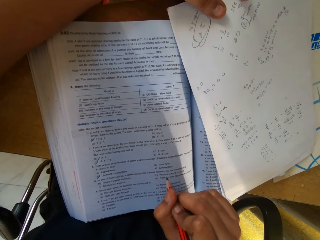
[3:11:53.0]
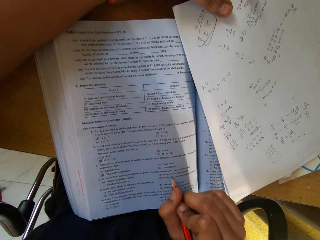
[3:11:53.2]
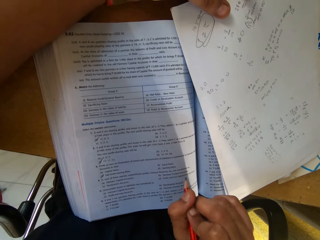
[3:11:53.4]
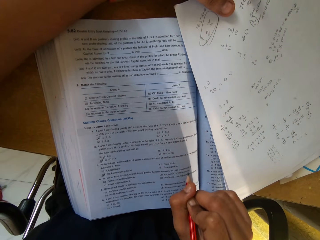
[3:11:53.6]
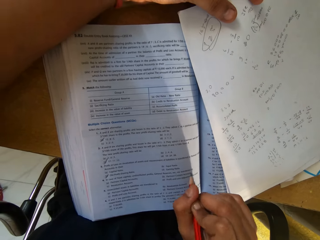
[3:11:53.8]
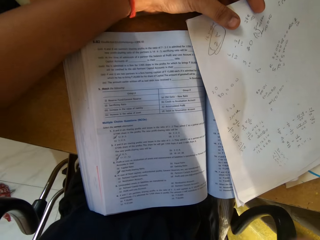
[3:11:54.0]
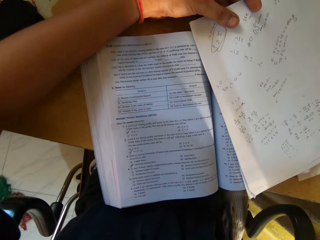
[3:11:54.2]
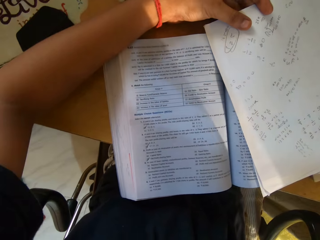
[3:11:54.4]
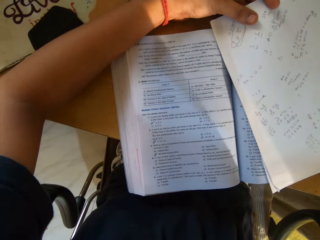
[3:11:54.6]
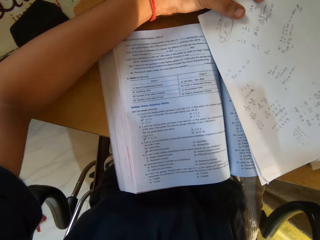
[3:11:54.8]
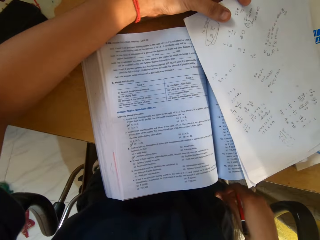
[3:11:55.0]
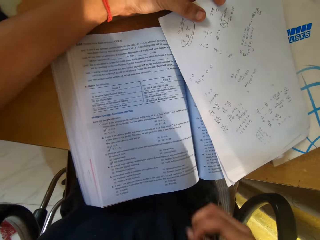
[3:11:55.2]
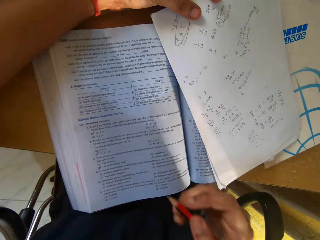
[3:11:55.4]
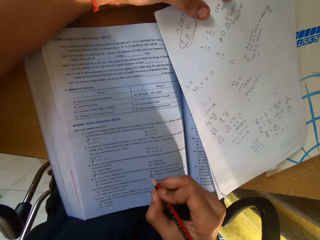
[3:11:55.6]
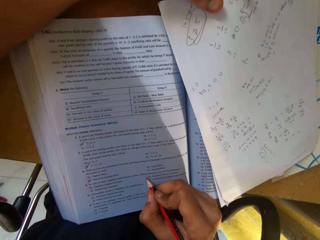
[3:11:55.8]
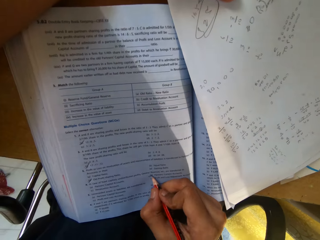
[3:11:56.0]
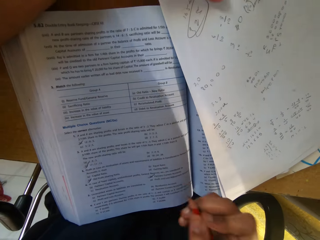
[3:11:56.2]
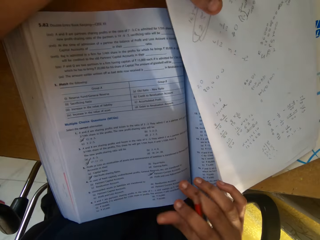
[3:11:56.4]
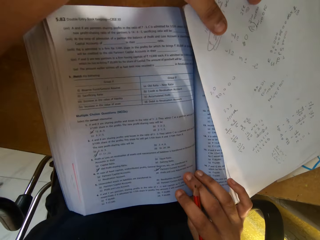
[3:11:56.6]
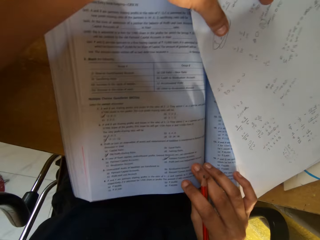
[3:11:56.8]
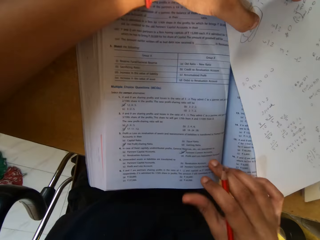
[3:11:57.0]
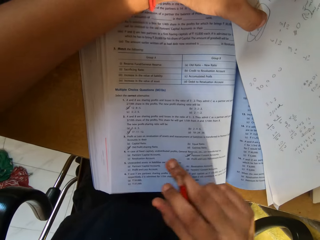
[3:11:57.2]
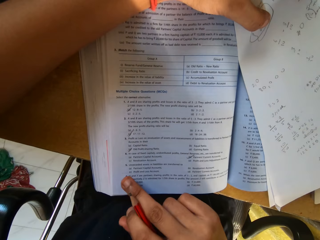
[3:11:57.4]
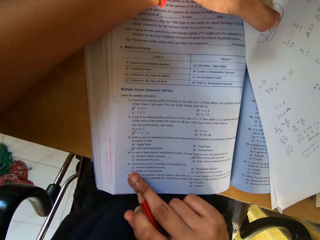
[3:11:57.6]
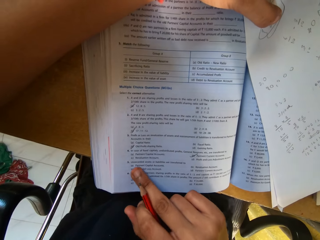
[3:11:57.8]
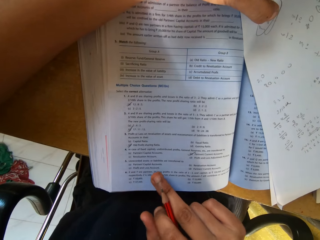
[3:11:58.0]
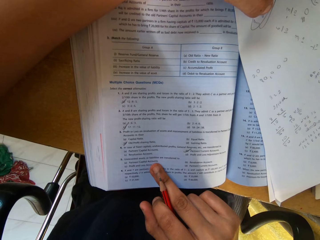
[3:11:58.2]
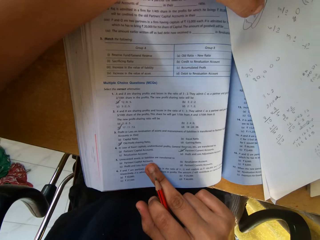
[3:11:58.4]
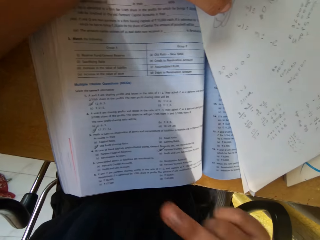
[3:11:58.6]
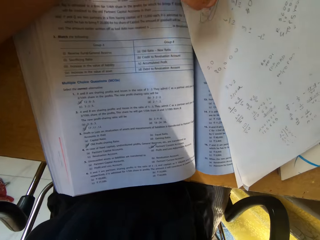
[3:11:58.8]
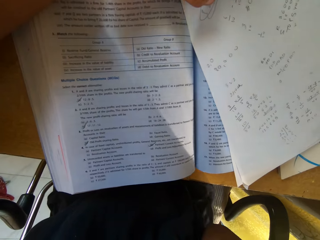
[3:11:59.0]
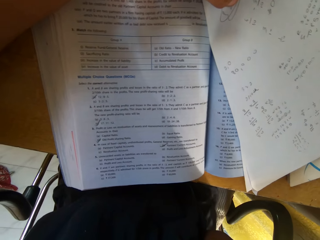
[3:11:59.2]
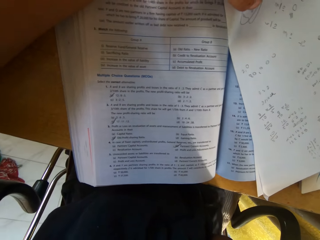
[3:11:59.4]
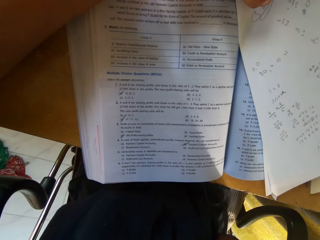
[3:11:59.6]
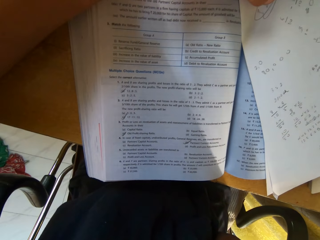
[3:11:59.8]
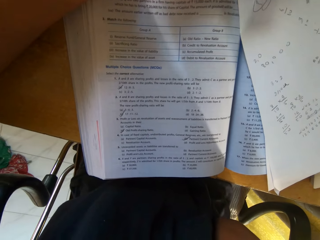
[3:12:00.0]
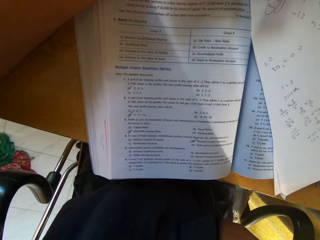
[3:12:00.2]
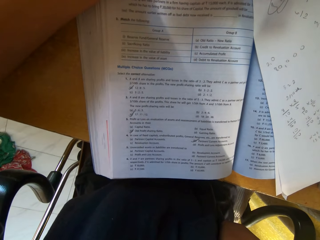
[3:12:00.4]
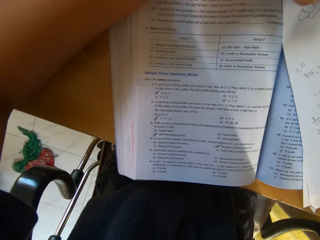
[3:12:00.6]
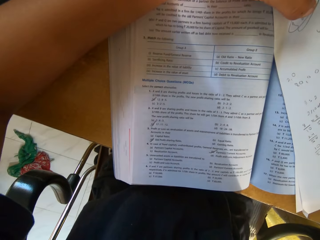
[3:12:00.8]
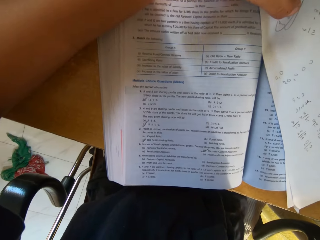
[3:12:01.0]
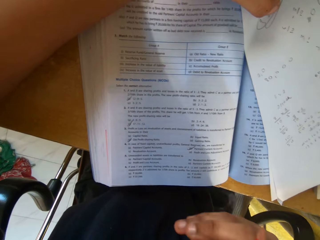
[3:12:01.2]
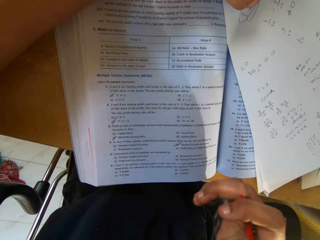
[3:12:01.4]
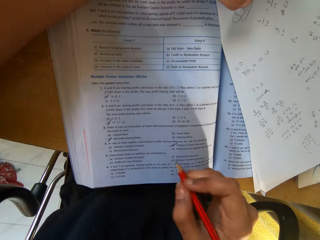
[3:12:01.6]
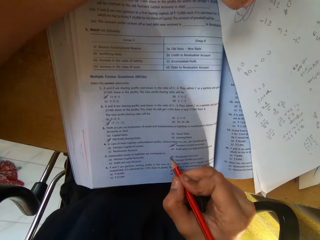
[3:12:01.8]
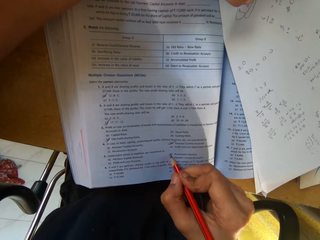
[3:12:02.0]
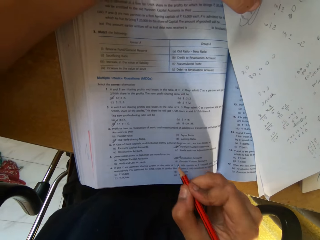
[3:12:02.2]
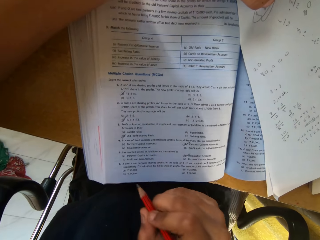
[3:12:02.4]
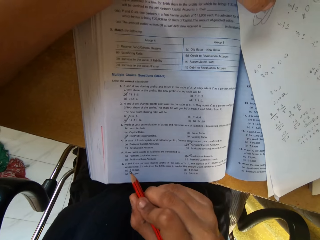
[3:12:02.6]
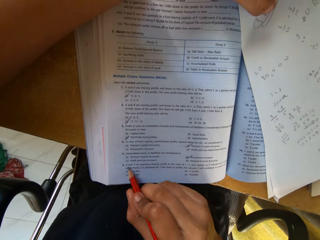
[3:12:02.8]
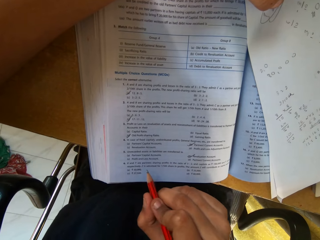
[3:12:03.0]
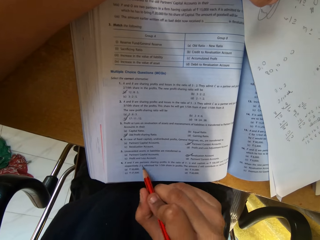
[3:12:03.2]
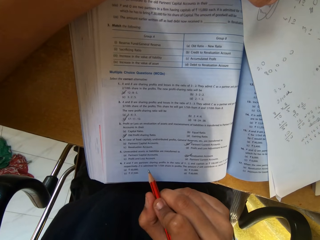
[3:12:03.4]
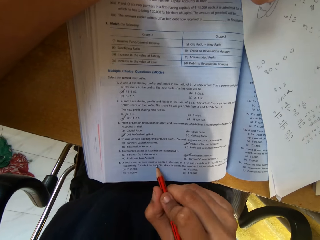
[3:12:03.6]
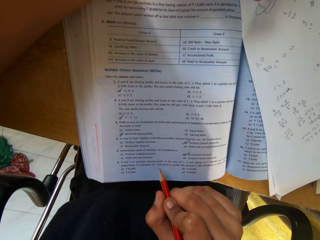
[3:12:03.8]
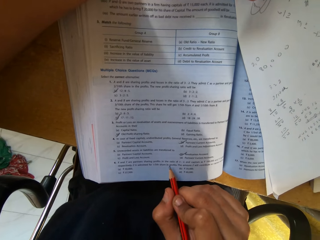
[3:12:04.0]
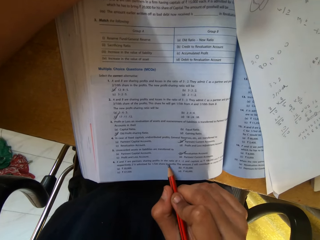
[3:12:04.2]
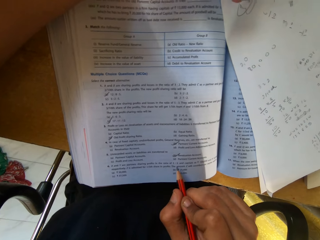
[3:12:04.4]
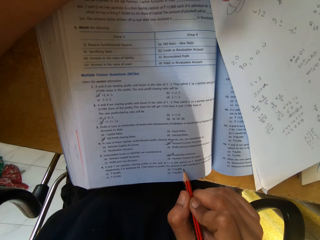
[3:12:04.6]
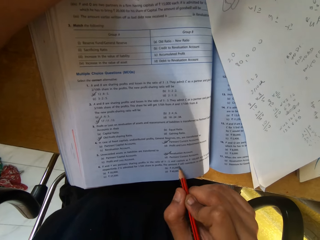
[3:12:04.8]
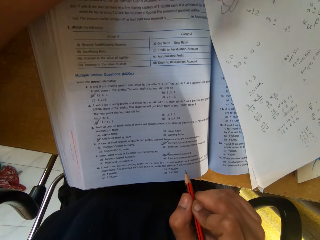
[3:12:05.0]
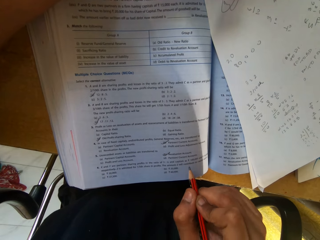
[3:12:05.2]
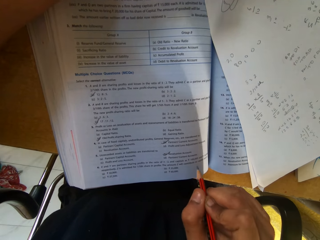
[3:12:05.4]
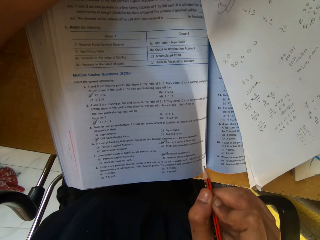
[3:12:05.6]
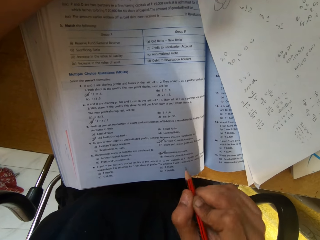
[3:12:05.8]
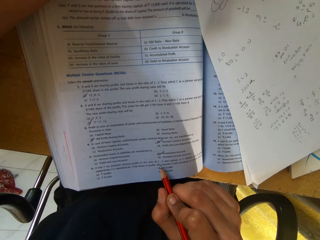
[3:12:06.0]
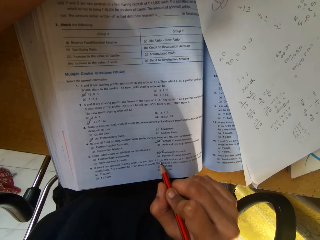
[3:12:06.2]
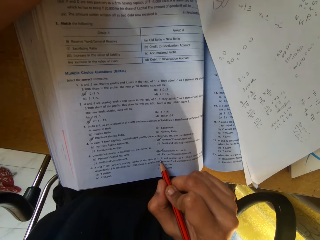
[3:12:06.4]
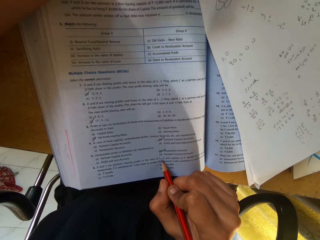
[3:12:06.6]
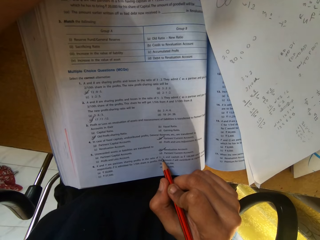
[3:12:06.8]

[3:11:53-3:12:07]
The camera wearer writes on the book with a pencil.

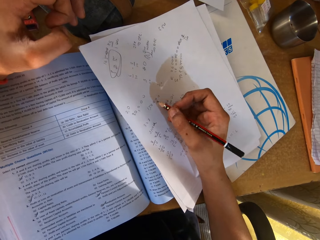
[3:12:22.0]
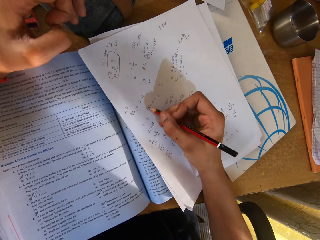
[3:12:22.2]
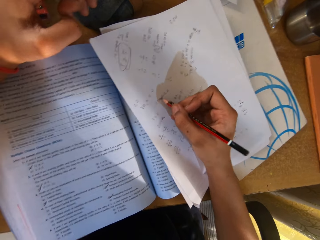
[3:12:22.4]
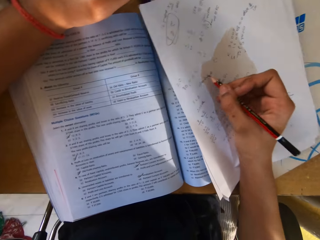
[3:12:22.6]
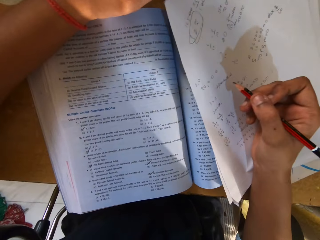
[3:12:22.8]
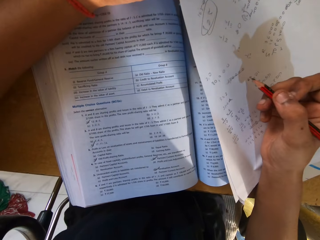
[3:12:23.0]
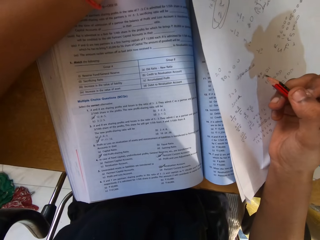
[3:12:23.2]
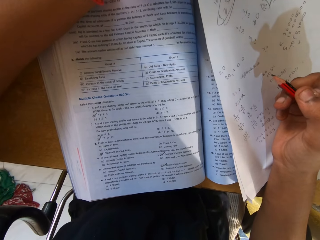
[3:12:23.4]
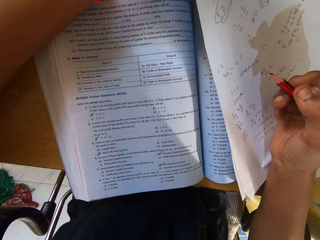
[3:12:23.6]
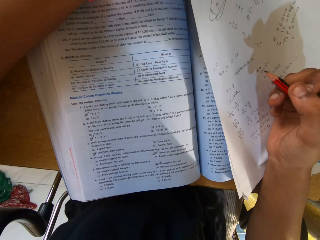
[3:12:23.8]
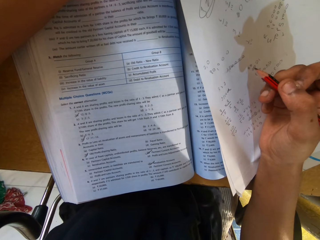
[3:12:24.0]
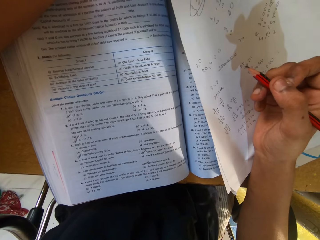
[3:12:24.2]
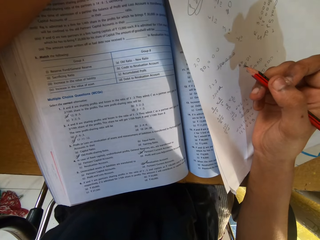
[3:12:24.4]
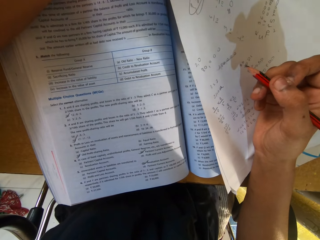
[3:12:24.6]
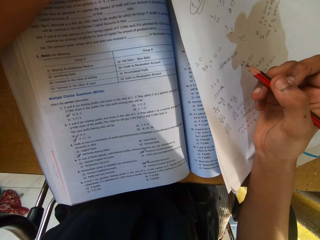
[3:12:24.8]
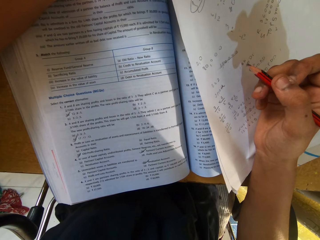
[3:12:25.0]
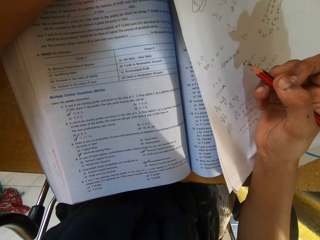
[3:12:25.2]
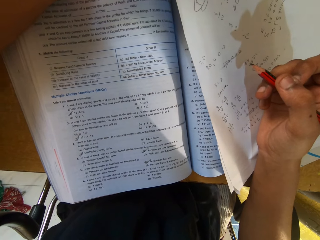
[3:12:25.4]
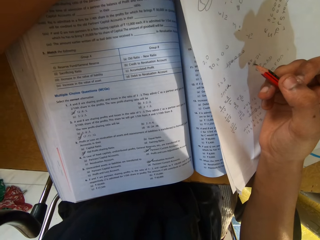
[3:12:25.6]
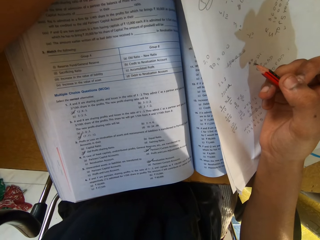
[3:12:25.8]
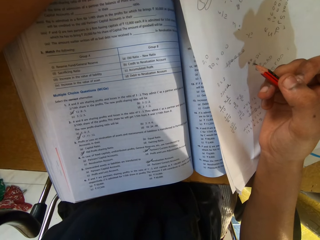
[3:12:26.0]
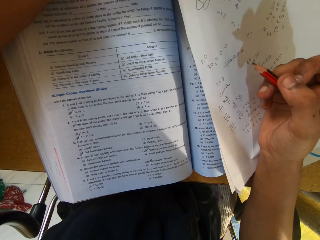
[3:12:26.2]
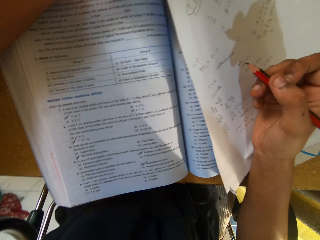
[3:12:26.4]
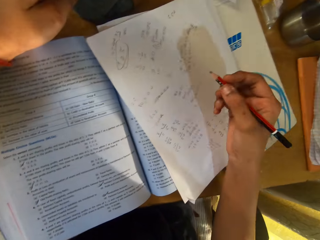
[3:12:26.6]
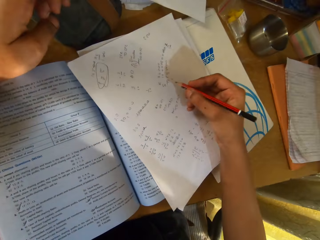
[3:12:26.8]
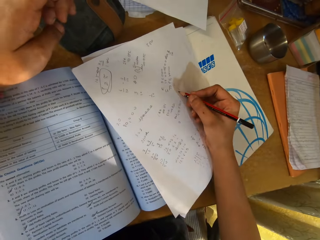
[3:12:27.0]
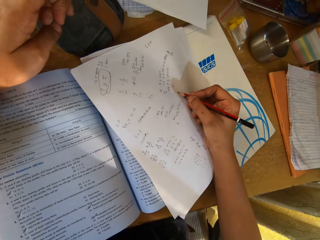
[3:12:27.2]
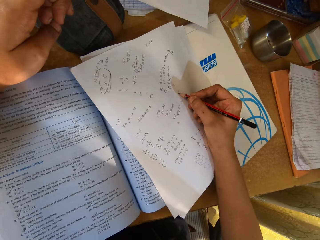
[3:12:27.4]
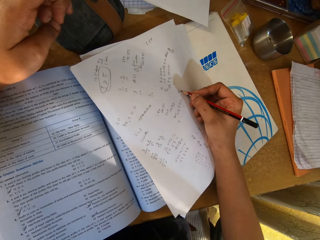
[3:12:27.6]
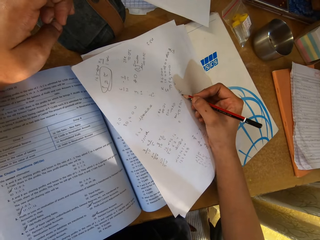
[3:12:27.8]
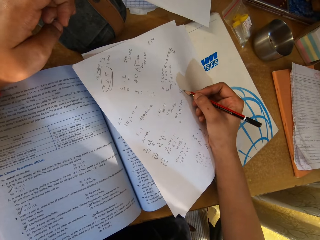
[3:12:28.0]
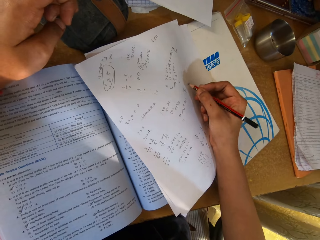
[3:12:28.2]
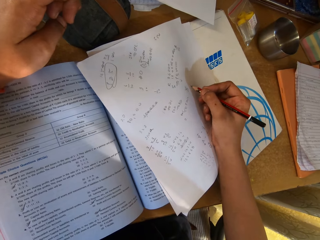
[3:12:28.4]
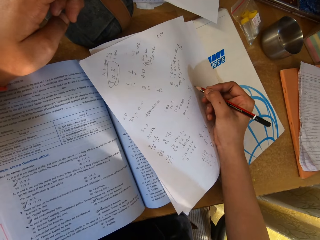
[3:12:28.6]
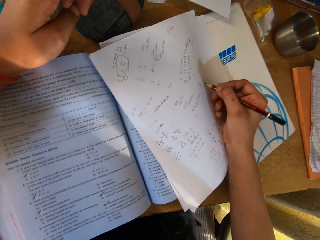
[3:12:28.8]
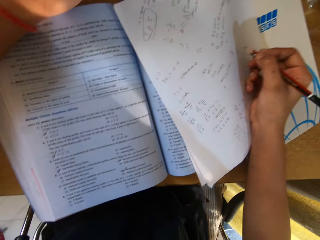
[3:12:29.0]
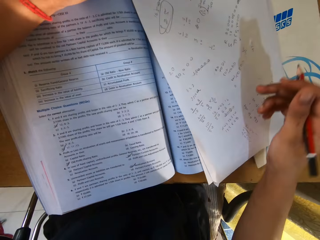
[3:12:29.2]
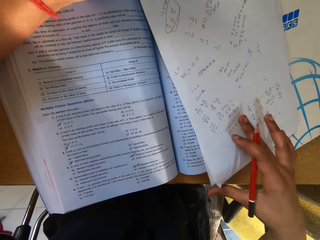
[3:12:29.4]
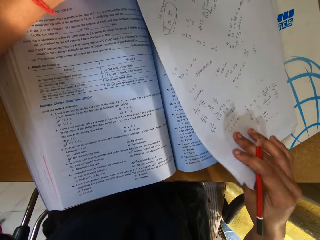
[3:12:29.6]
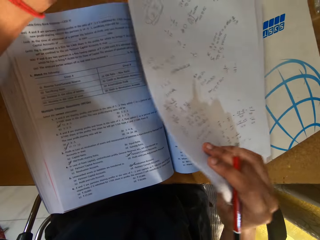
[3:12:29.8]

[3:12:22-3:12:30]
The camera wearer reads the book.
